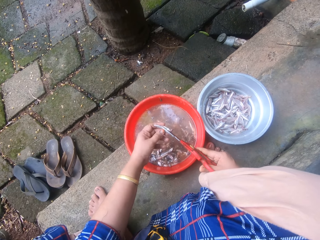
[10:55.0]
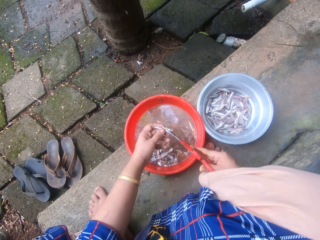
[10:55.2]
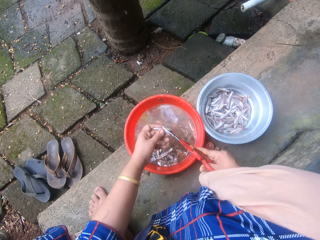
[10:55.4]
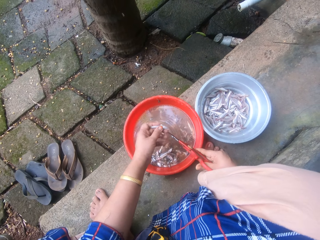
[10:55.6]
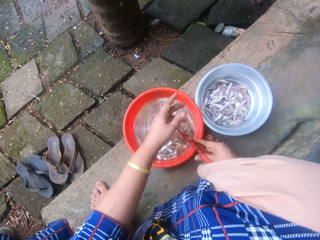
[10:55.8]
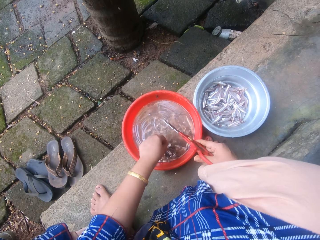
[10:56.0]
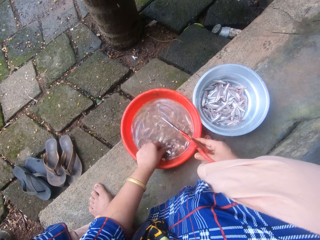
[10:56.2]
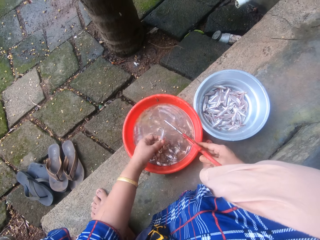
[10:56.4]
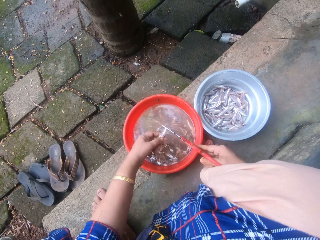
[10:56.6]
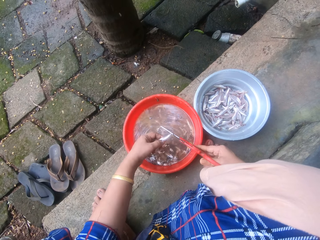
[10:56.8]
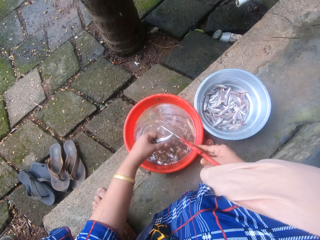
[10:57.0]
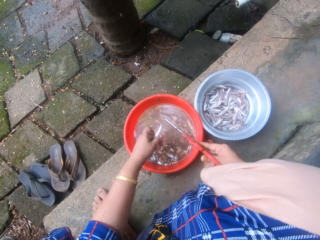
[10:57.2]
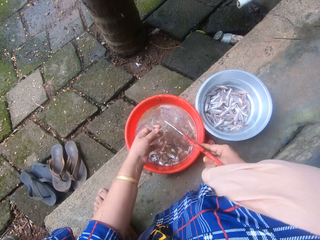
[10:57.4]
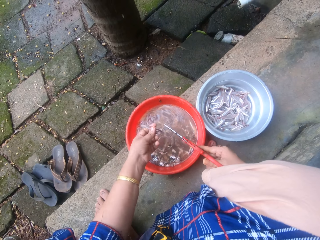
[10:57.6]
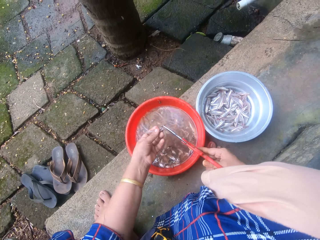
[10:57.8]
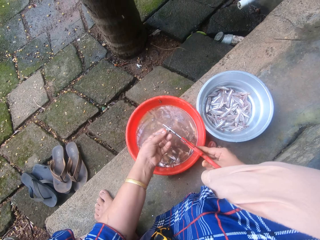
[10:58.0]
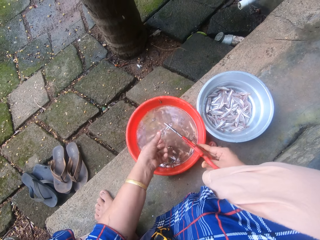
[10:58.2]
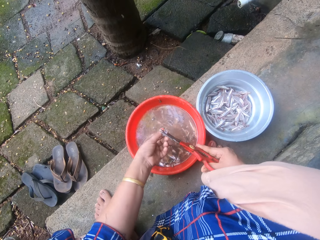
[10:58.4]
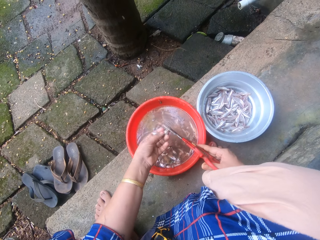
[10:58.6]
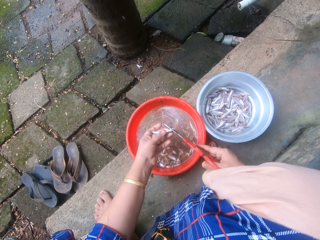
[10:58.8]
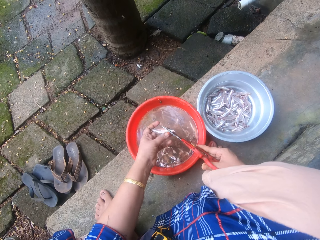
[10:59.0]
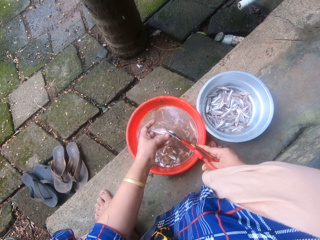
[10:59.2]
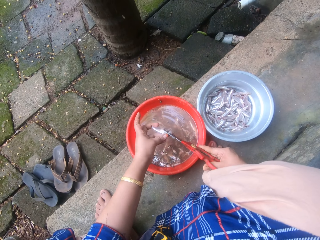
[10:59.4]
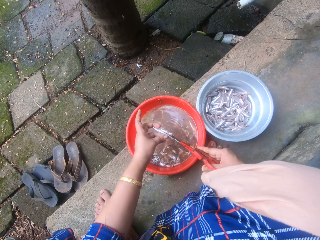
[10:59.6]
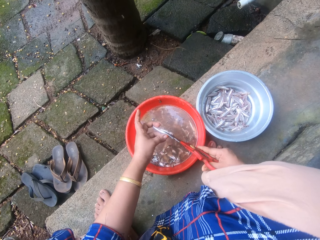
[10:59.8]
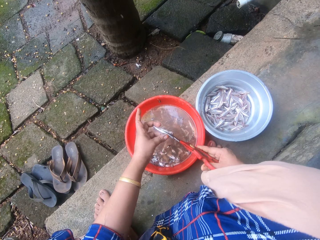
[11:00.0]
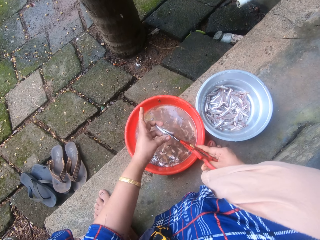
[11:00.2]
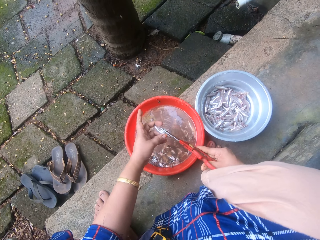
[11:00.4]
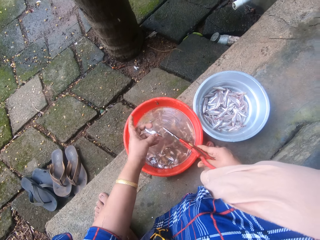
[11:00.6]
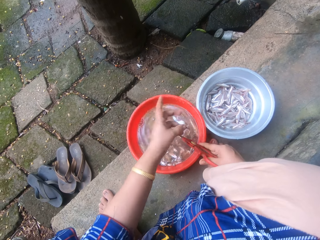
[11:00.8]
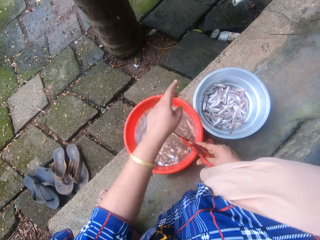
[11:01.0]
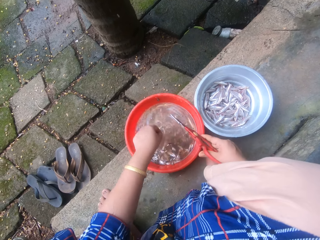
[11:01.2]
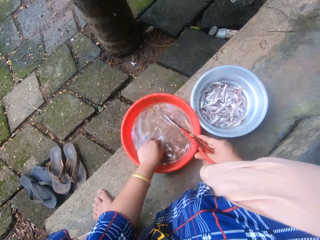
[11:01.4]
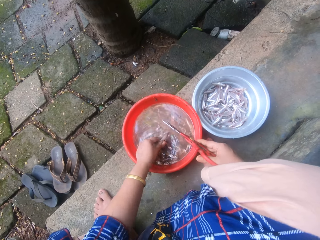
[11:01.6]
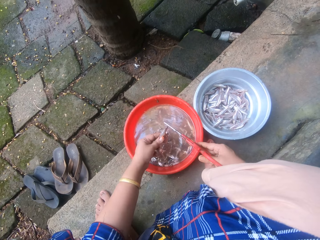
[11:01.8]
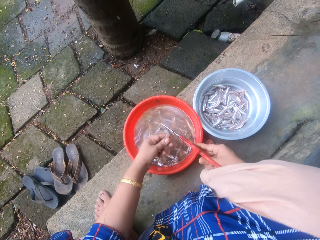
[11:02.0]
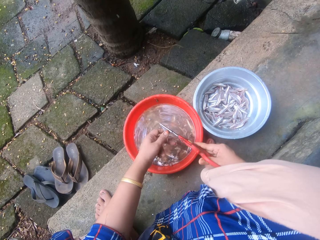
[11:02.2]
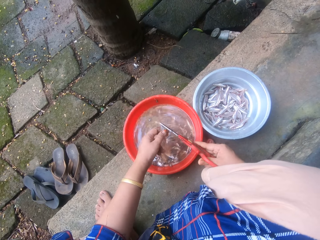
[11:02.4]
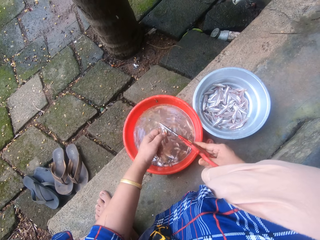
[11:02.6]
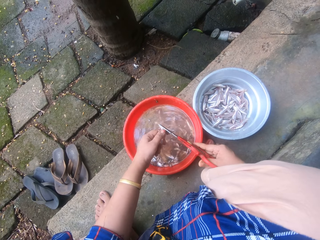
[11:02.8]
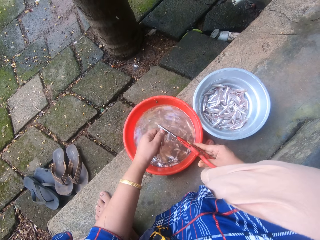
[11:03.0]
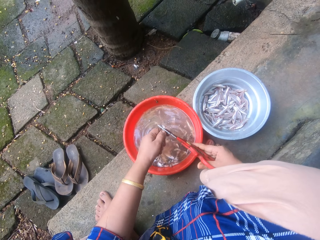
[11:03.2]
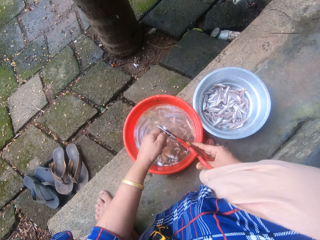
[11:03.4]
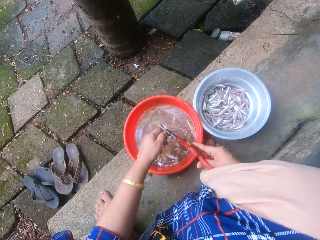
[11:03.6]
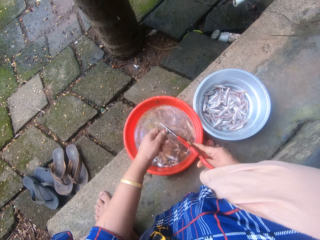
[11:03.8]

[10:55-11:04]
The camera wearer throws the sand eel into the metal bowl sieve. She picks a sand eel from the bowl of sand eels with her left hand and holds the fish. She trims the head and tail of the sand eel with the scissors. She throws the sand eel into the metal bowl sieve. She picks a sand eel from the bowl of sand eels with her left hand and holds the fish. She trims the head and tail of the sand eel with the scissors.

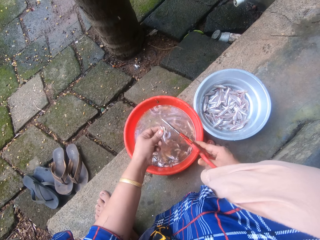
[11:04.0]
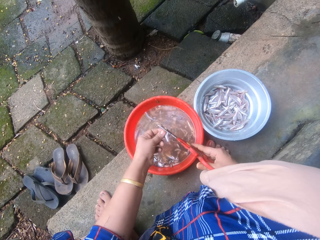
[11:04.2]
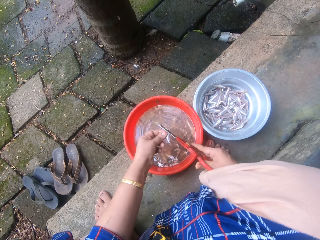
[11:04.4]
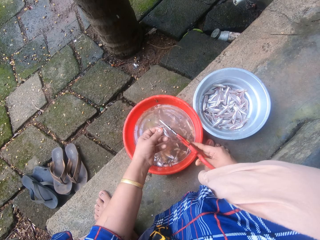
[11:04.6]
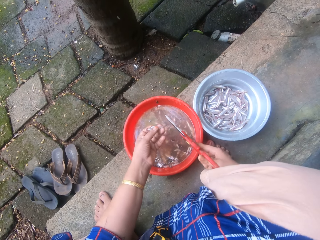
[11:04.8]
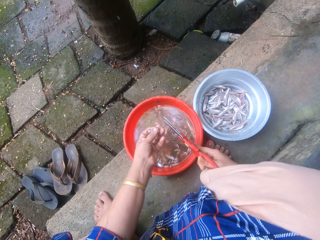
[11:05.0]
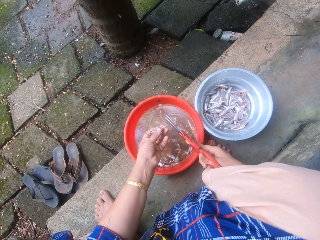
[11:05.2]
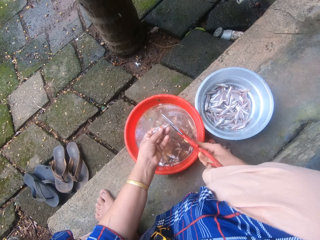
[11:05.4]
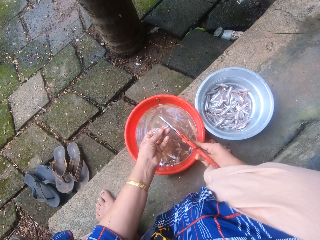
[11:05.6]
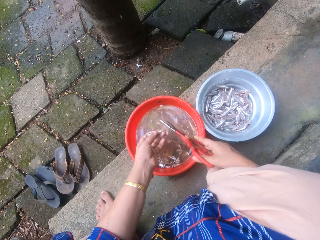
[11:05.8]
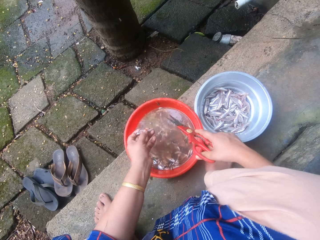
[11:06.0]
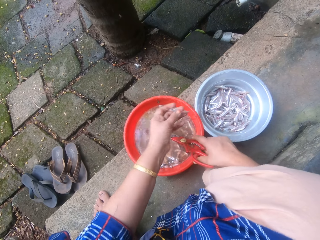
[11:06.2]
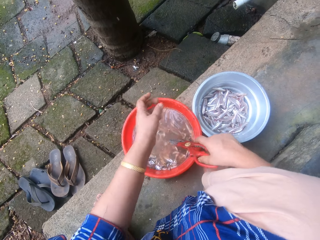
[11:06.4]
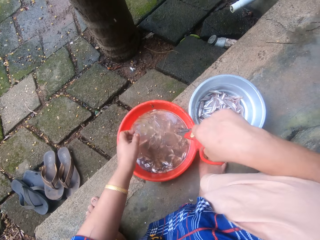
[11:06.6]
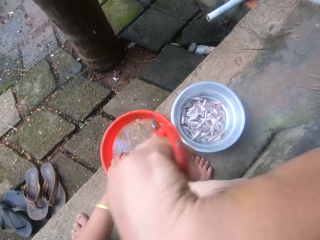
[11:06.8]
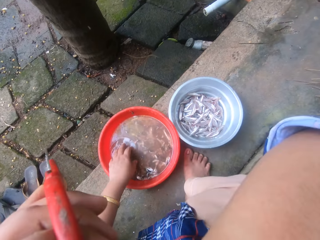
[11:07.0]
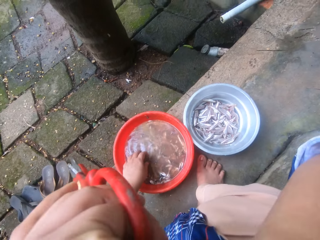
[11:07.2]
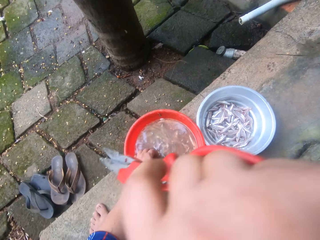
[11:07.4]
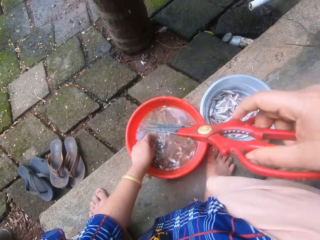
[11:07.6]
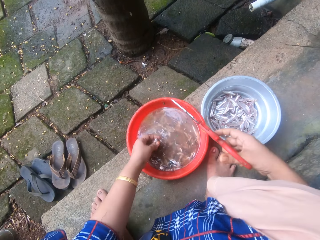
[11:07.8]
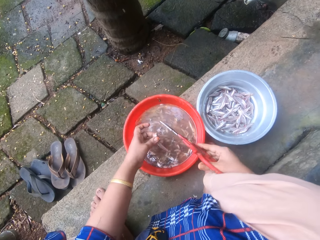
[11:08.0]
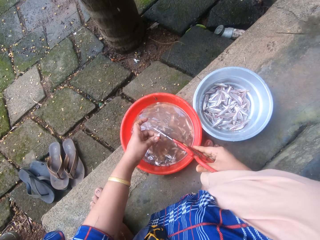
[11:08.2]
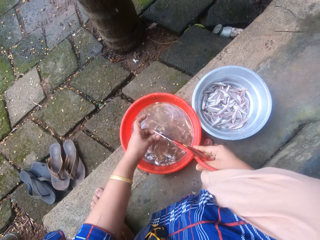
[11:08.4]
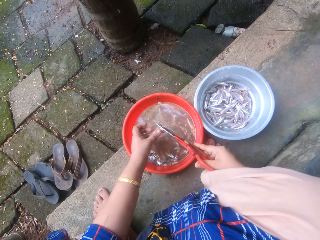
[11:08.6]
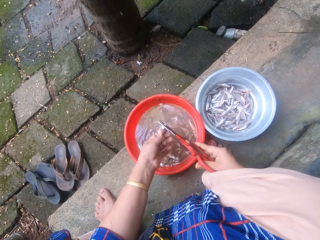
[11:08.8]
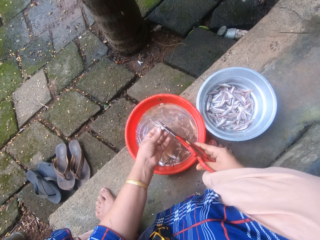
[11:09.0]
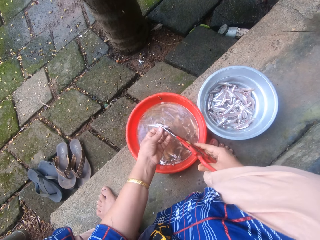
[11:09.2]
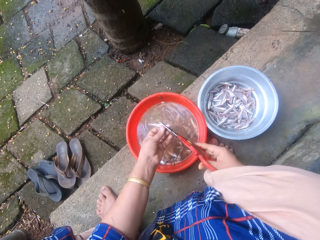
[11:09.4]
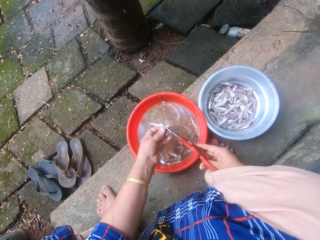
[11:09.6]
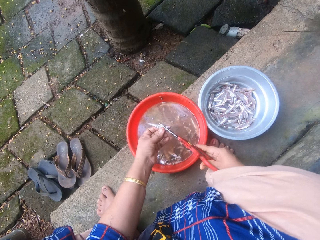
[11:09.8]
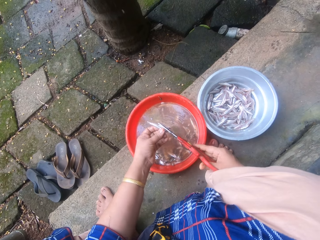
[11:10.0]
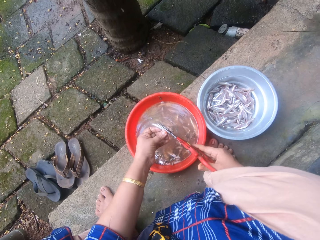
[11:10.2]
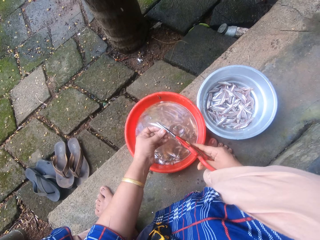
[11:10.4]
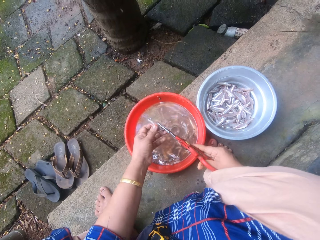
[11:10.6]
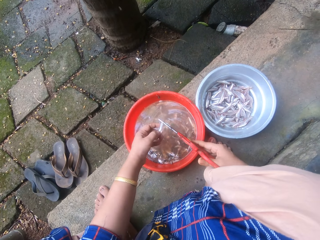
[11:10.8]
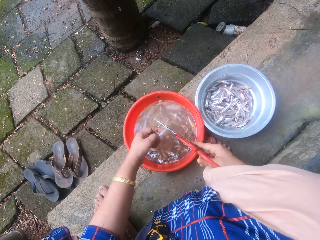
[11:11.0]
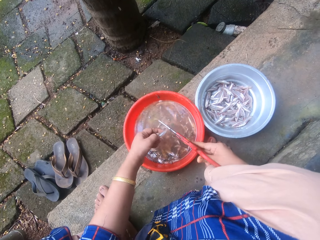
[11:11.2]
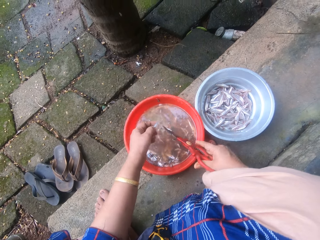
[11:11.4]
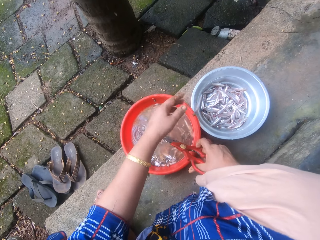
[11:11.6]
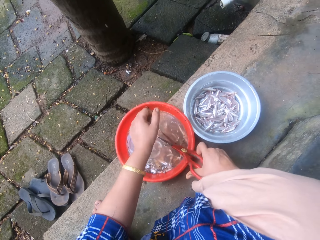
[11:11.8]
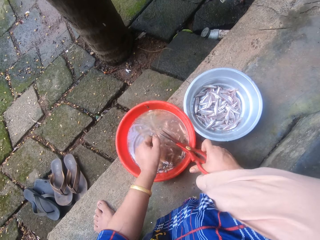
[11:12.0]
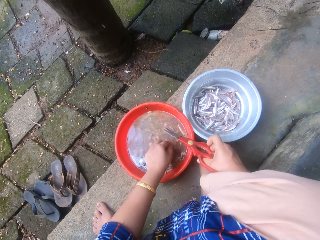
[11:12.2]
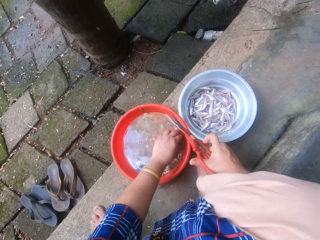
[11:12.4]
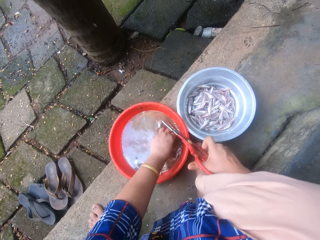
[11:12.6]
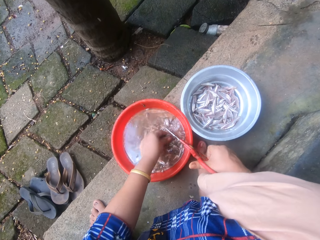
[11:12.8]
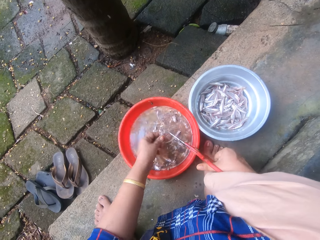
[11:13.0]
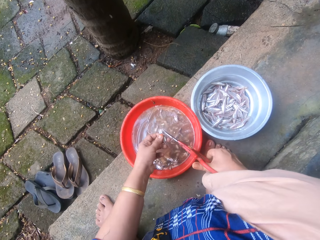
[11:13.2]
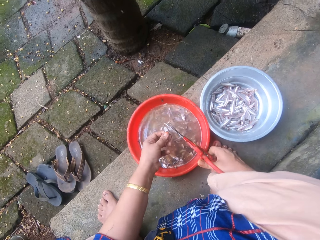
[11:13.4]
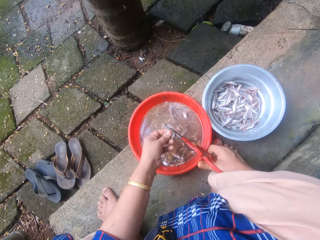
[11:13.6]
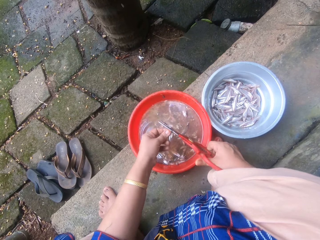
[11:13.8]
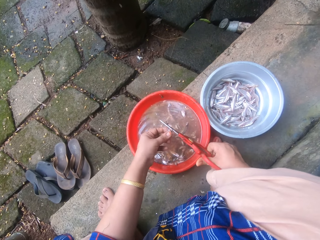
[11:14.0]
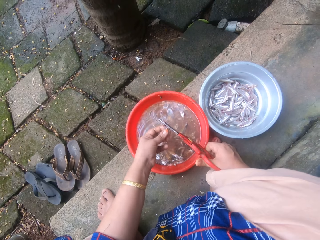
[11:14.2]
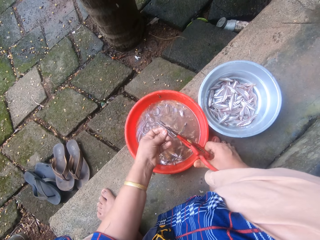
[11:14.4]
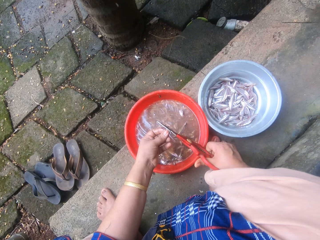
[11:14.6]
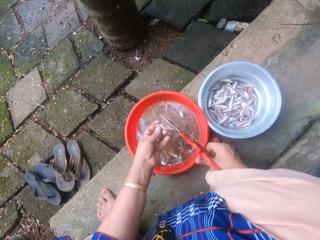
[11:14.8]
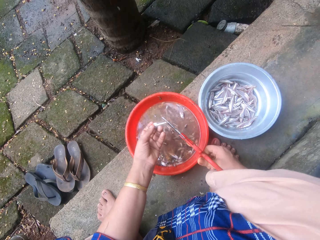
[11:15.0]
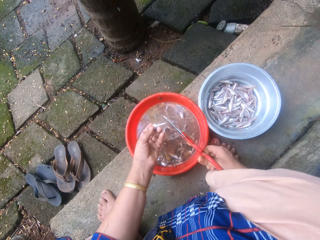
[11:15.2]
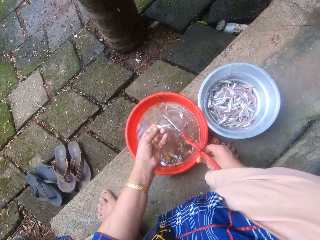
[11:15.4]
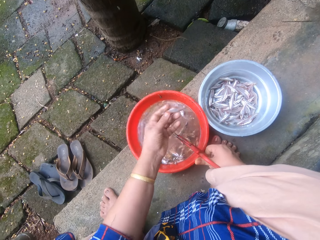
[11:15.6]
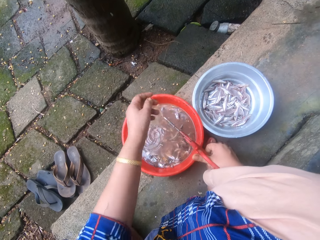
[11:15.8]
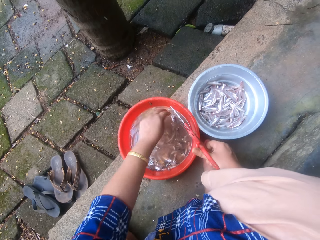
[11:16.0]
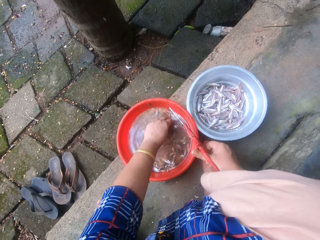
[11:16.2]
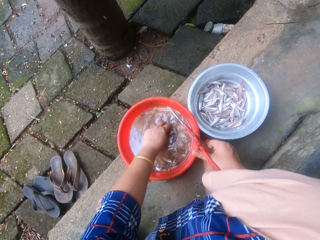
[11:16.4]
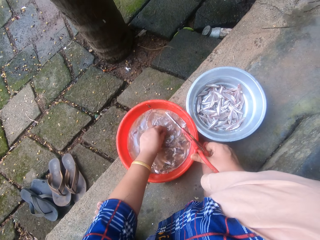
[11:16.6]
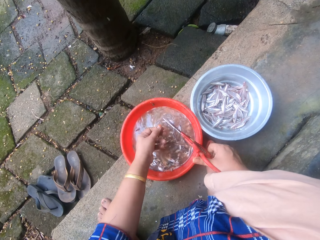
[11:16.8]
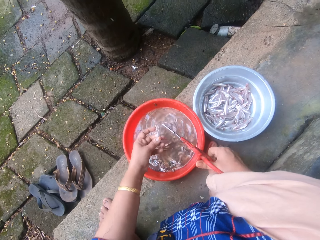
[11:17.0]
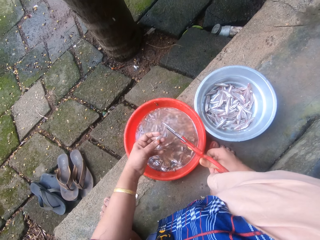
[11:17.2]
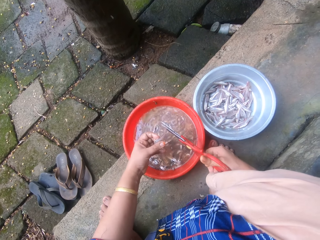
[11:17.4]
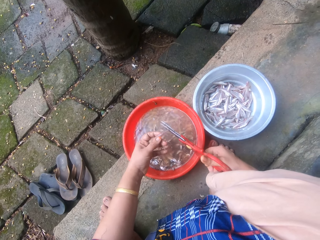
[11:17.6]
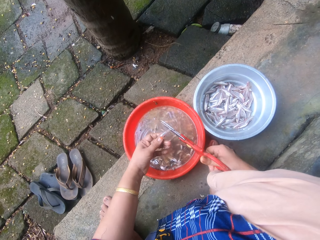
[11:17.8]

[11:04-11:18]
The camera wearer throws the sand eel into the metal bowl sieve. She scratches her face with her right hand. She picks a sand eel from the bowl of sand eels with her left hand and holds the fish. She trims the head and tail of the sand eel with the scissors. She throws the sand eel into the metal bowl sieve. She picks a sand eel from the bowl of sand eels with her left hand. She trims the head and tail of the sand eel with the scissors. She throws the sand eel into the metal bowl sieve. She picks a sand eel from the bowl of sand eels with her left hand and holds the fish.
